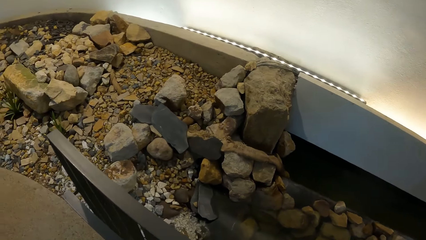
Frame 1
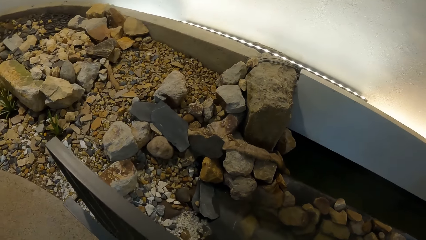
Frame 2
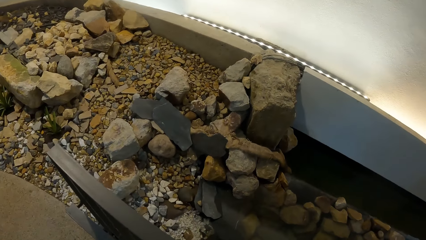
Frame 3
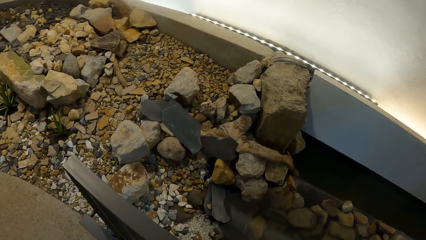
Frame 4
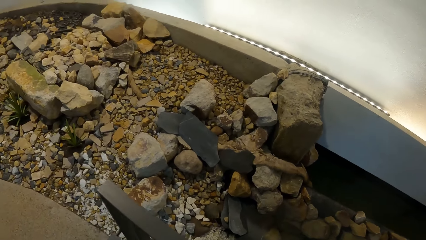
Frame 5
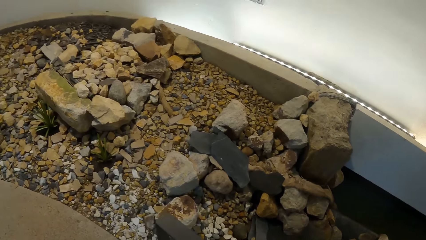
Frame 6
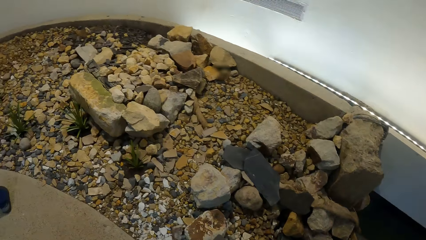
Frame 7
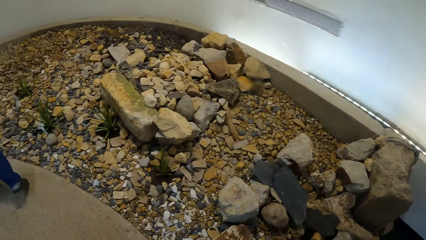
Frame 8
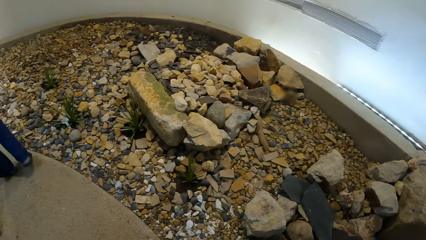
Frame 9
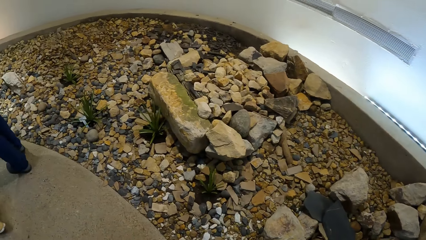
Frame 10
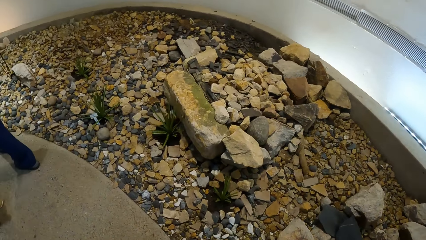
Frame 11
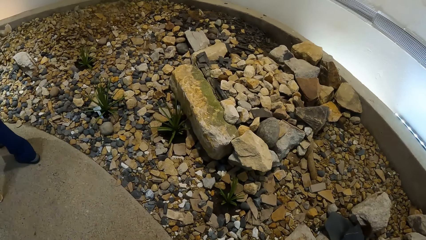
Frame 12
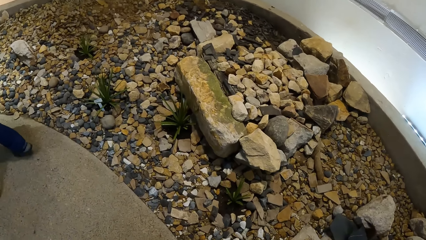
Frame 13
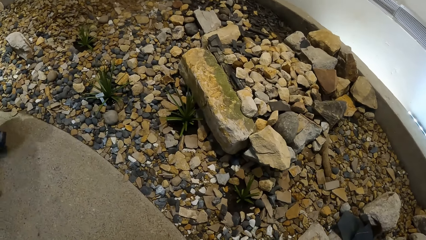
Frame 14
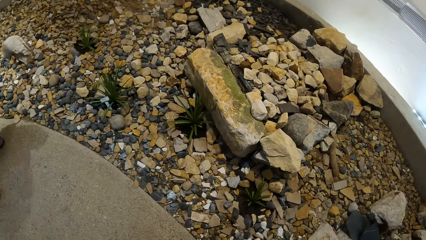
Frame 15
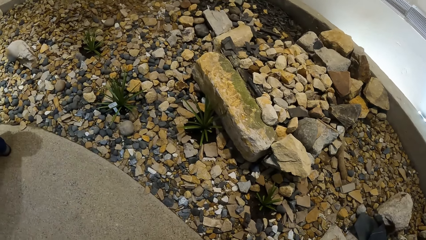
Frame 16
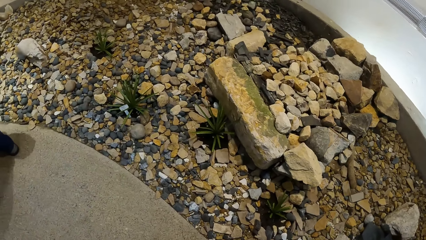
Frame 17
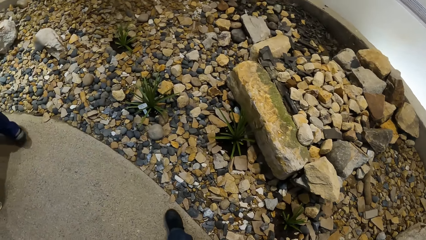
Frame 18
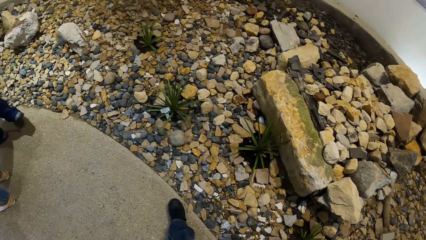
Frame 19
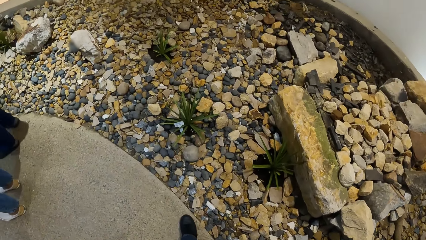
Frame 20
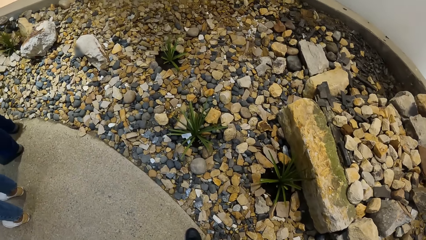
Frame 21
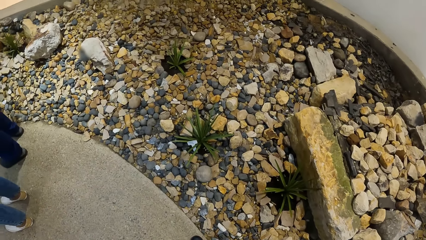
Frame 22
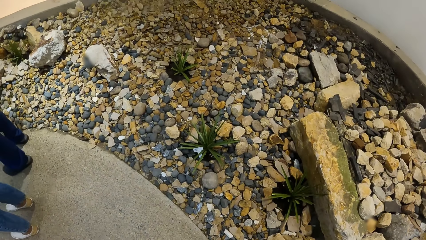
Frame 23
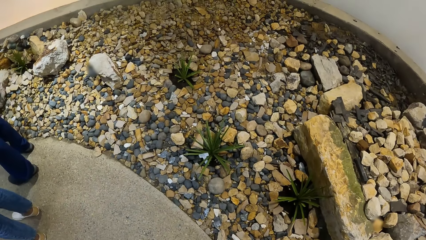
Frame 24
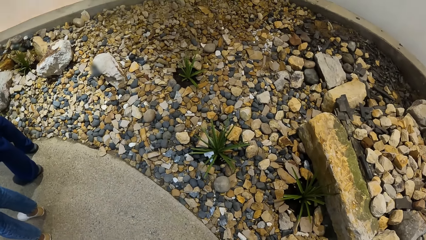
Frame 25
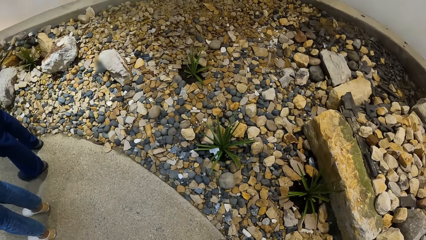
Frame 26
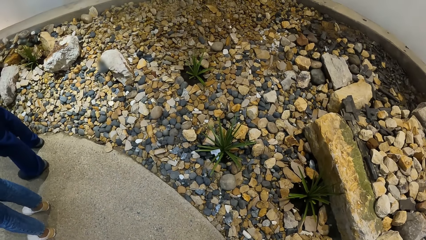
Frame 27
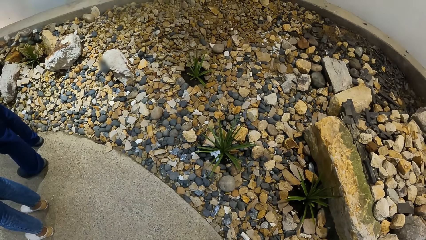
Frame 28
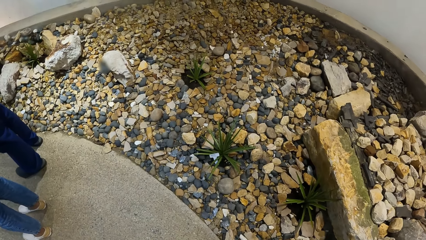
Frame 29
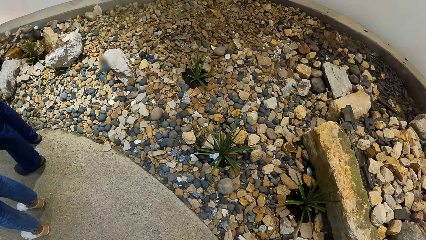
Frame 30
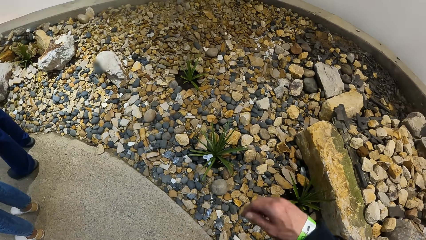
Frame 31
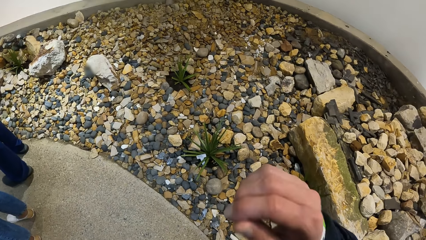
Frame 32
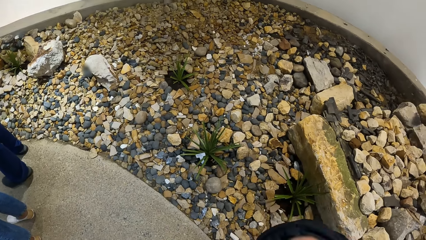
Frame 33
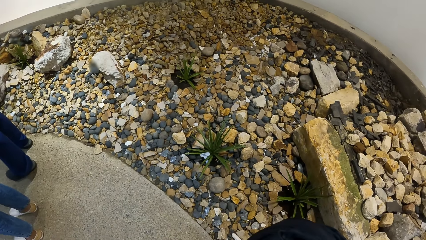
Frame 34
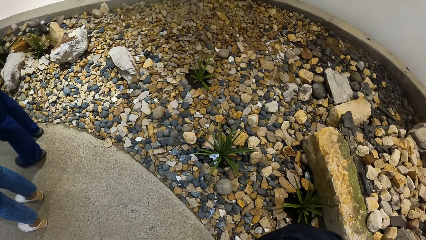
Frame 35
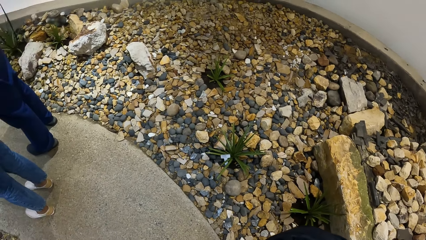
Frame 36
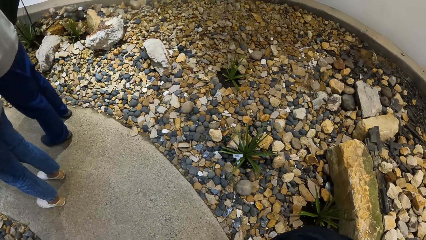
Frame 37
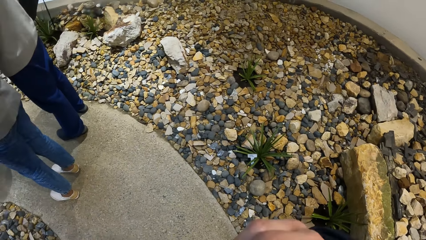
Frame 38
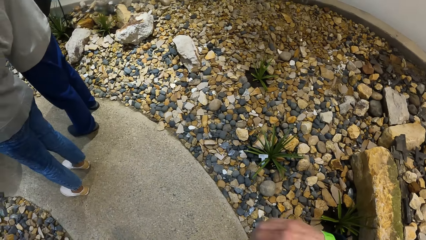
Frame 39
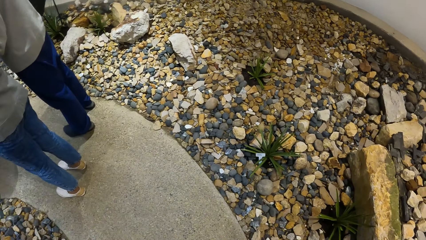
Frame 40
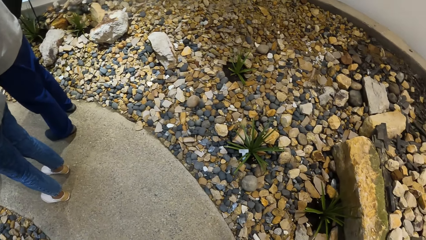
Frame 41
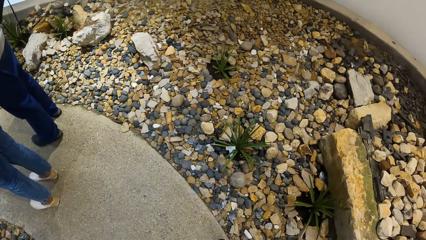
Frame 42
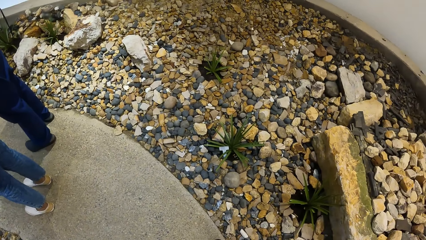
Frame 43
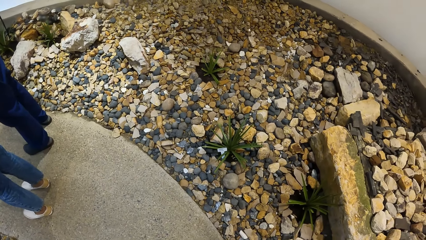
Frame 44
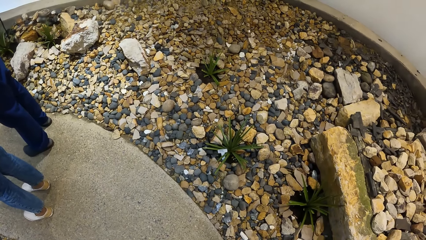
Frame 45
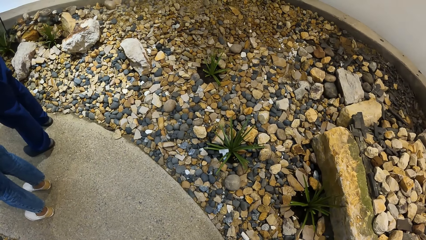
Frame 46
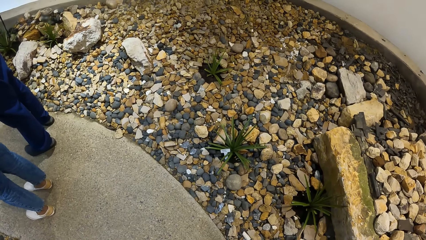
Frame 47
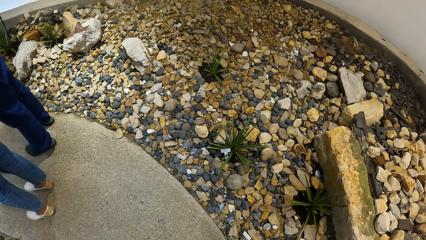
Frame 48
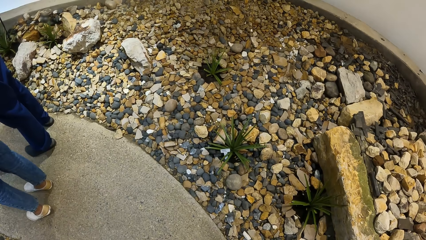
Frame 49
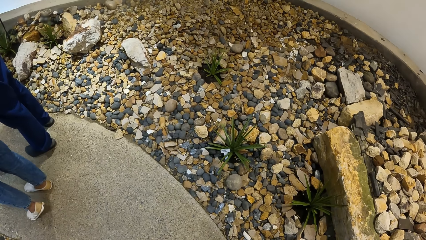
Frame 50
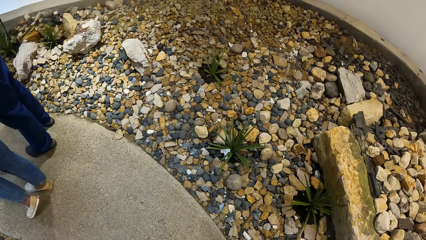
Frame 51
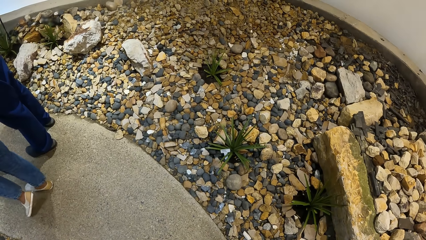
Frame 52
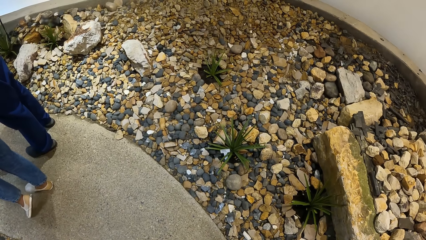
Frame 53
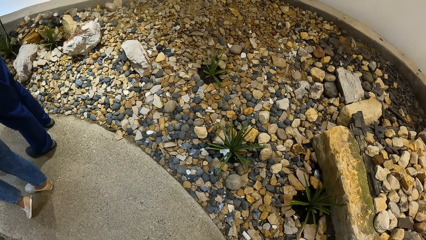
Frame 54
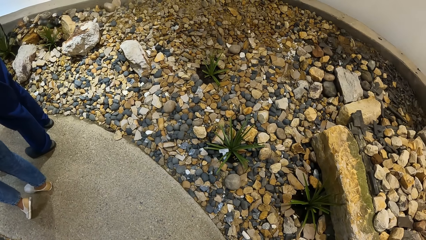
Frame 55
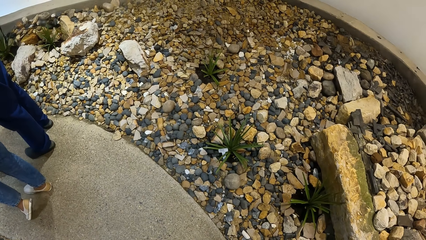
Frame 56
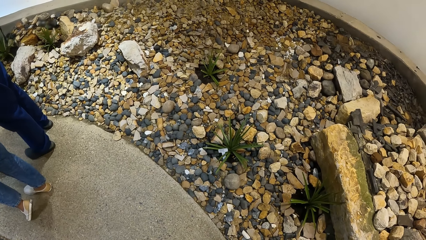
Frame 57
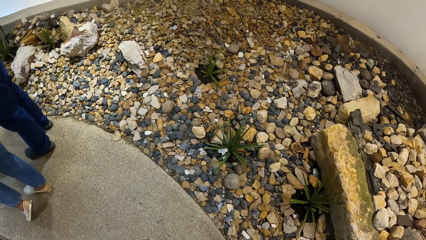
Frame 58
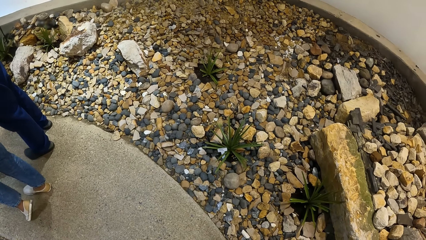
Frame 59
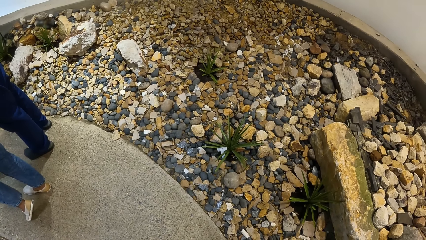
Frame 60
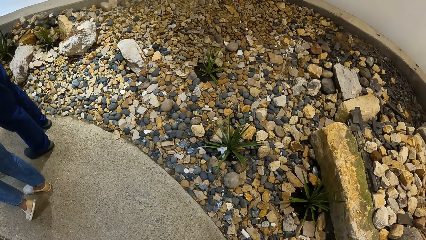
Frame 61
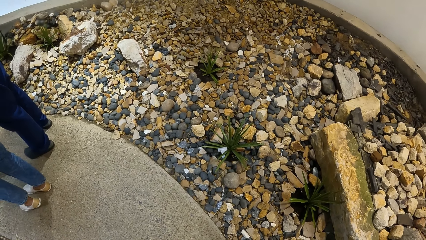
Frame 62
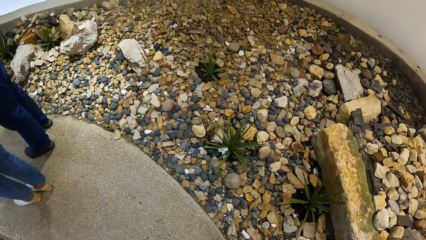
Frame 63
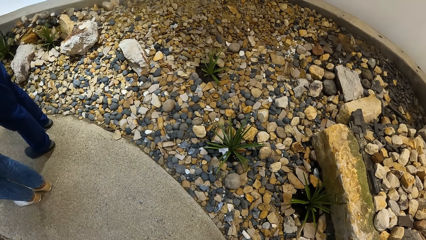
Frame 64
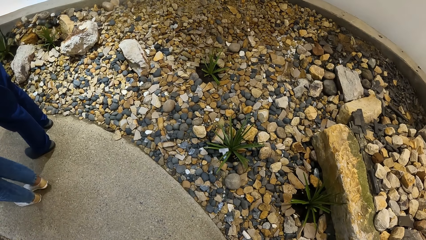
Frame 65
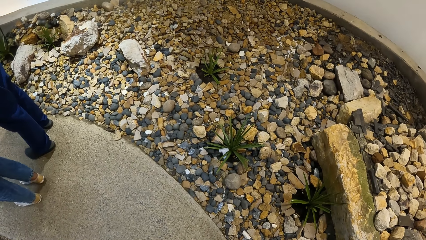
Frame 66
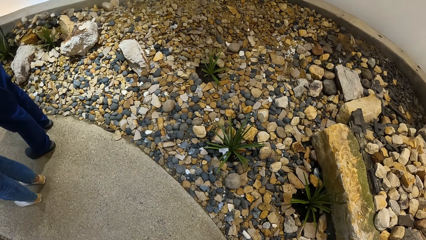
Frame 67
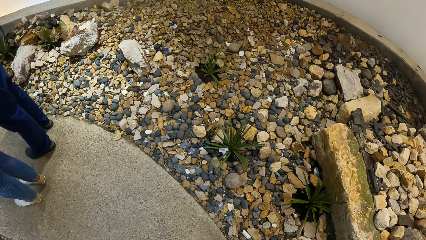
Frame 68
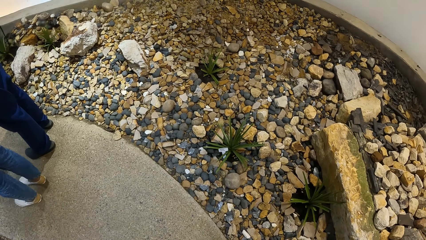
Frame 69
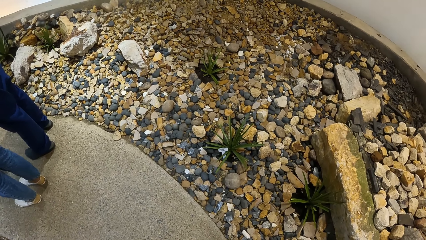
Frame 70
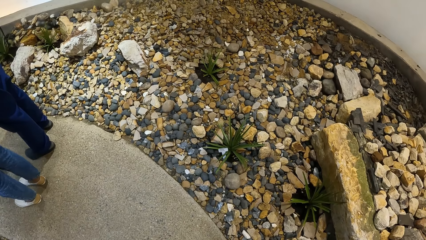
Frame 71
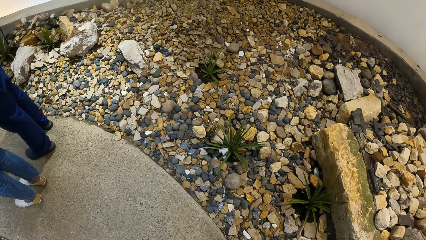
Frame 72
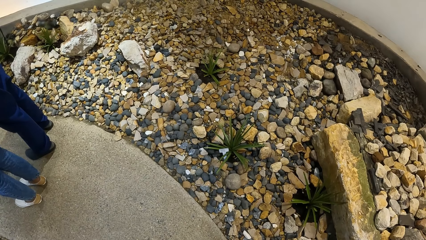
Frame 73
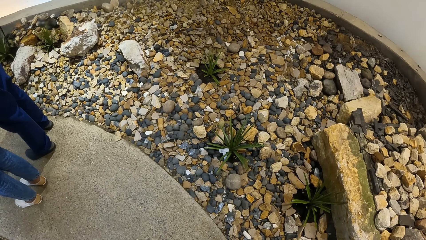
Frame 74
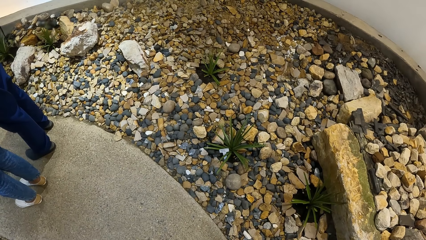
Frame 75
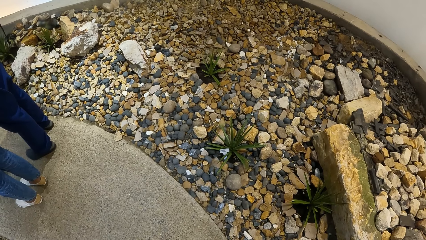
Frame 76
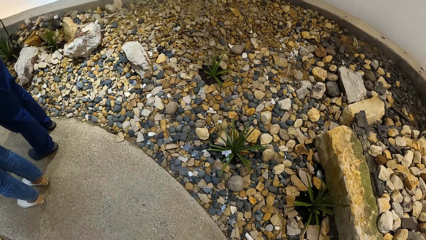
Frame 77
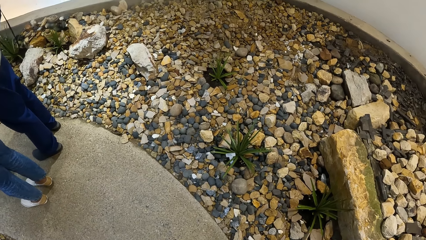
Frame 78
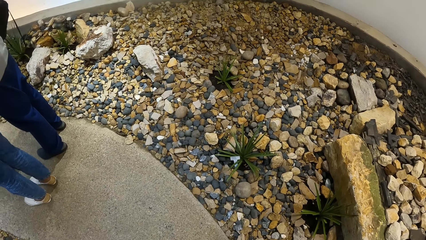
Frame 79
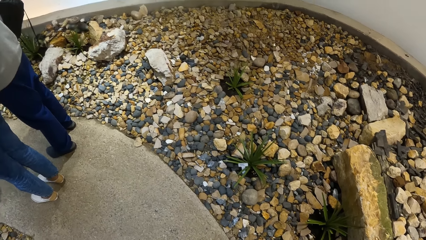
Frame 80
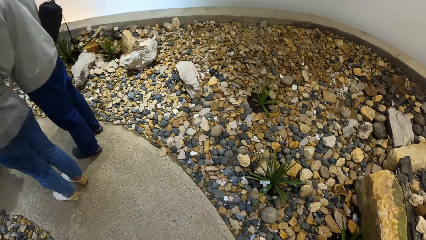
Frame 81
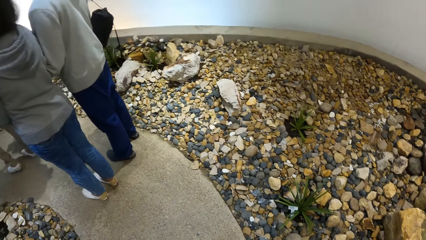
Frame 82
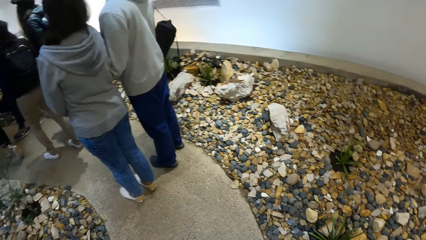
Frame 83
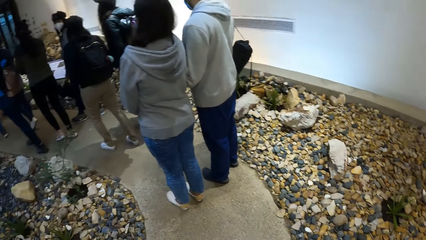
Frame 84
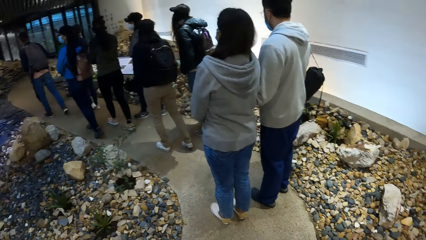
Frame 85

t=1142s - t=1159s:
The camera wearer looks around.
